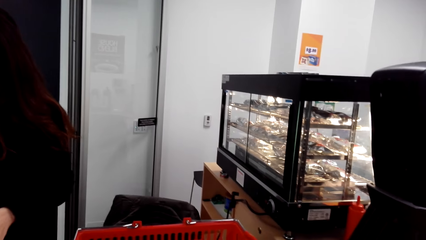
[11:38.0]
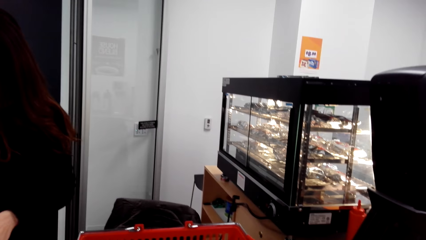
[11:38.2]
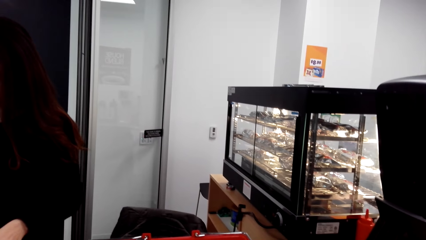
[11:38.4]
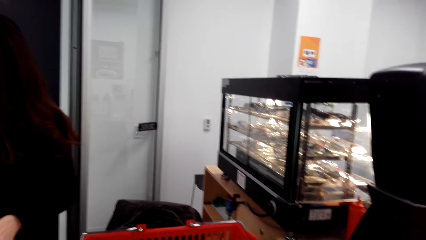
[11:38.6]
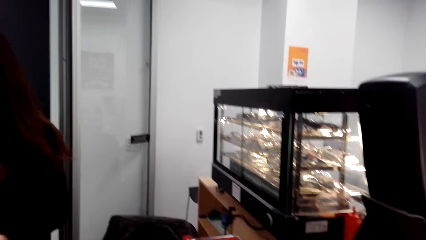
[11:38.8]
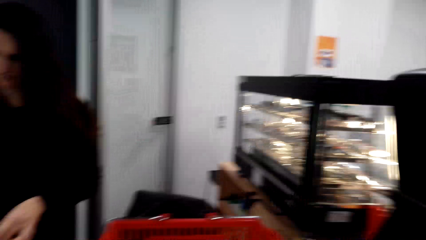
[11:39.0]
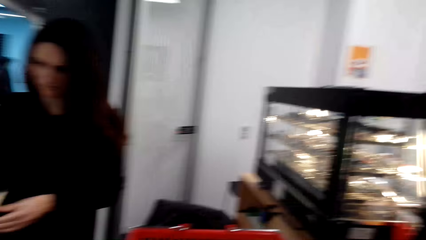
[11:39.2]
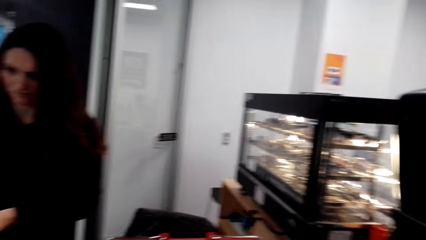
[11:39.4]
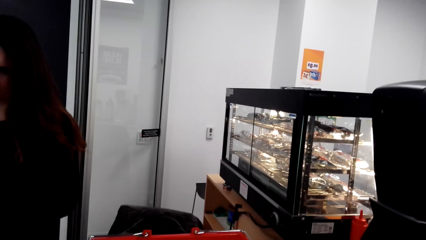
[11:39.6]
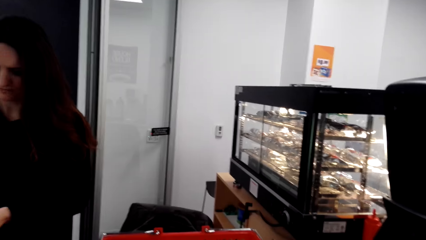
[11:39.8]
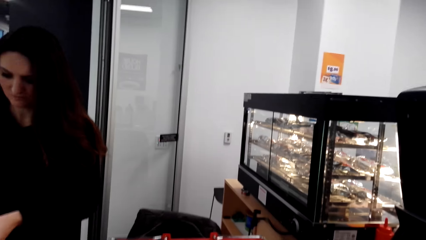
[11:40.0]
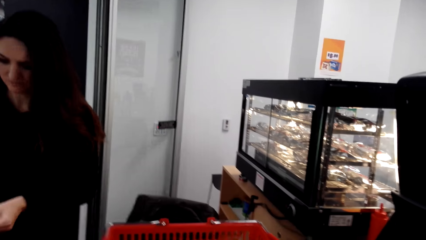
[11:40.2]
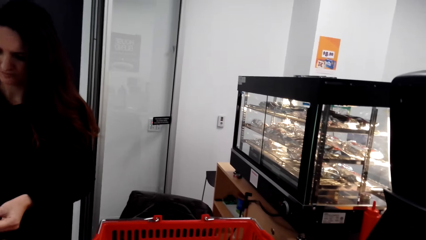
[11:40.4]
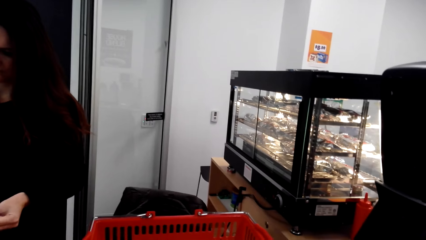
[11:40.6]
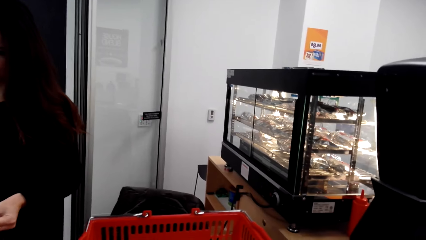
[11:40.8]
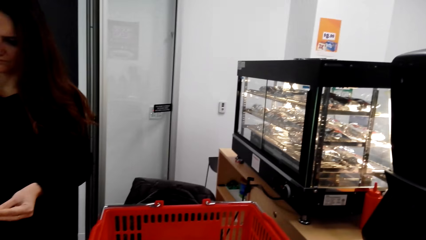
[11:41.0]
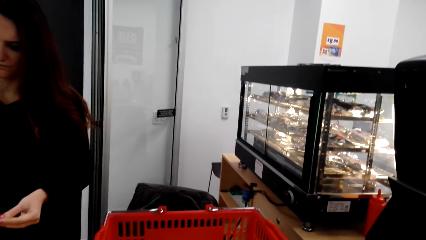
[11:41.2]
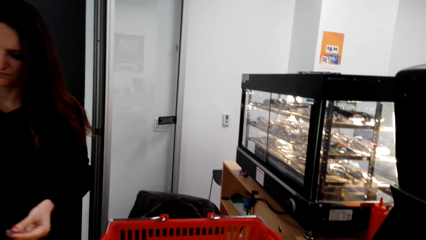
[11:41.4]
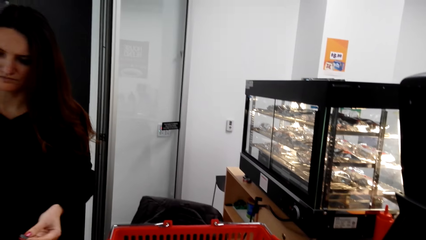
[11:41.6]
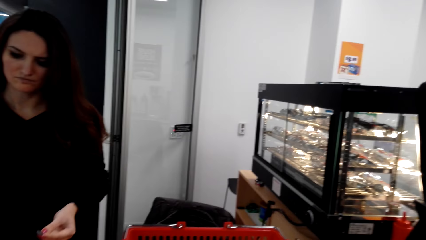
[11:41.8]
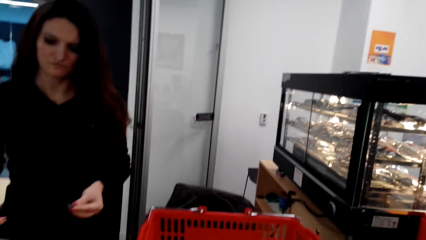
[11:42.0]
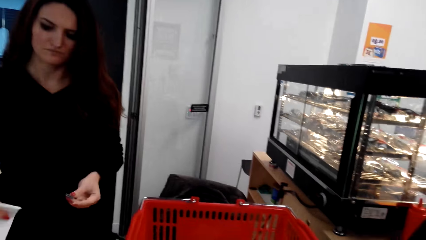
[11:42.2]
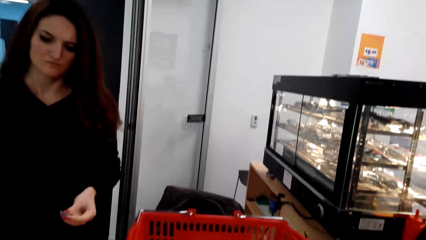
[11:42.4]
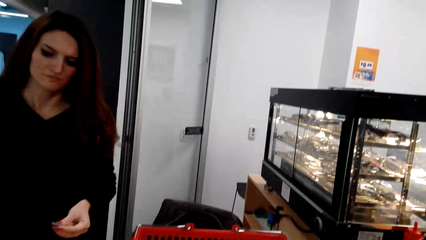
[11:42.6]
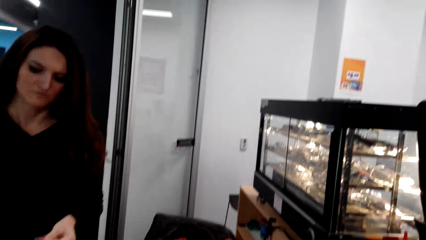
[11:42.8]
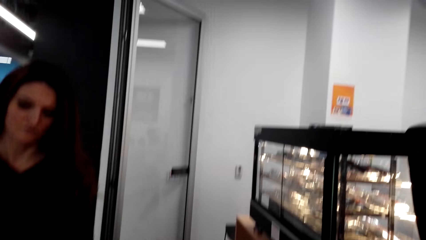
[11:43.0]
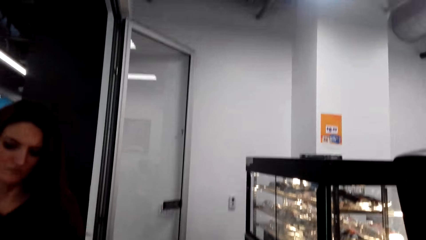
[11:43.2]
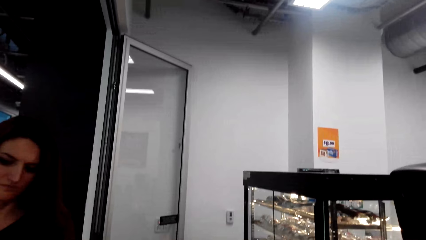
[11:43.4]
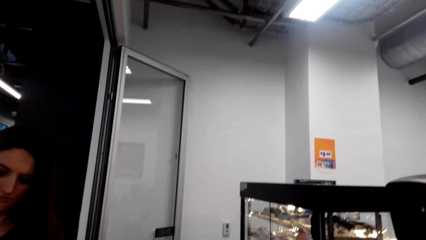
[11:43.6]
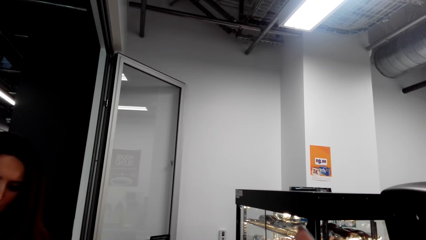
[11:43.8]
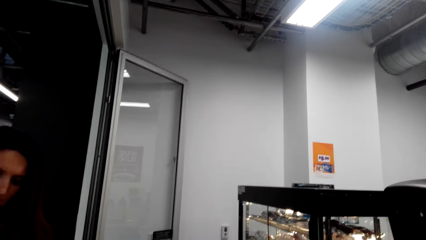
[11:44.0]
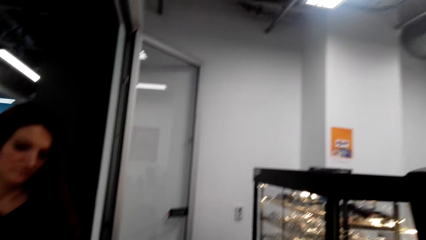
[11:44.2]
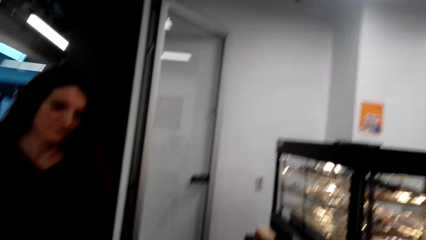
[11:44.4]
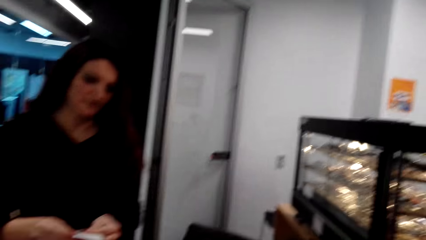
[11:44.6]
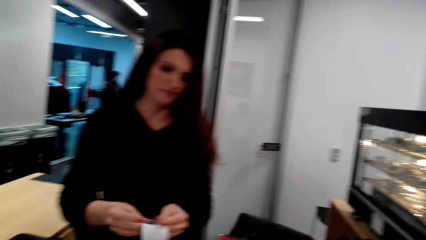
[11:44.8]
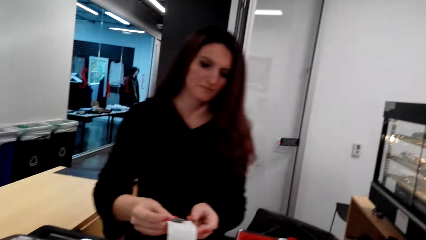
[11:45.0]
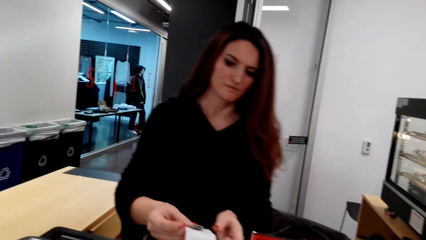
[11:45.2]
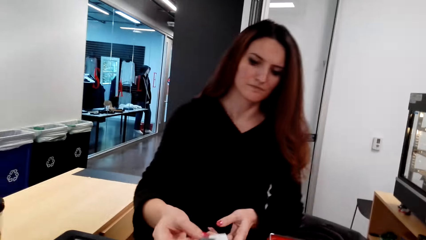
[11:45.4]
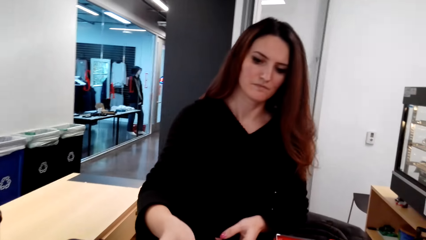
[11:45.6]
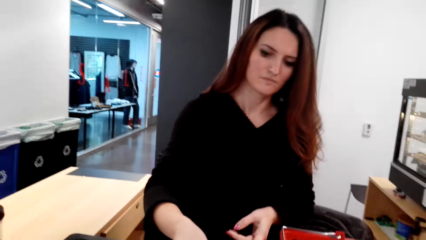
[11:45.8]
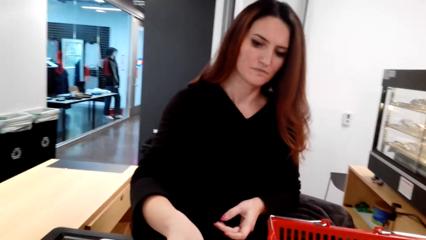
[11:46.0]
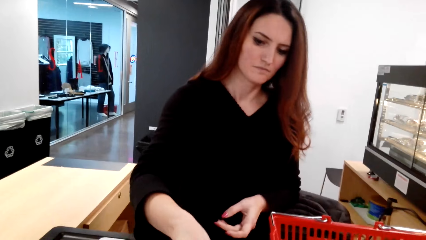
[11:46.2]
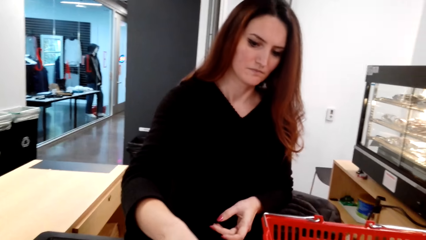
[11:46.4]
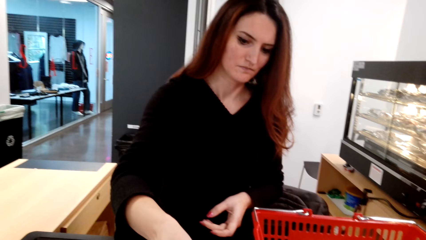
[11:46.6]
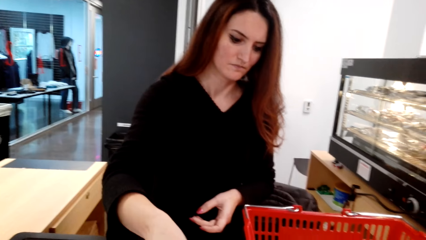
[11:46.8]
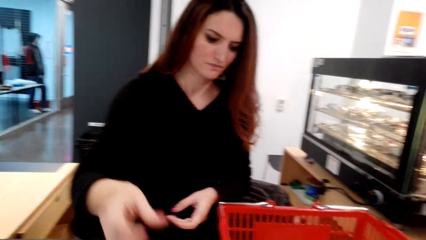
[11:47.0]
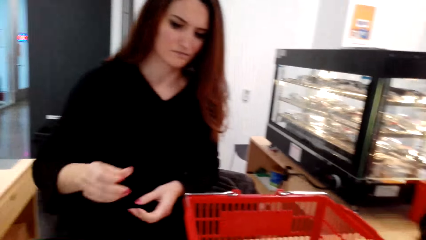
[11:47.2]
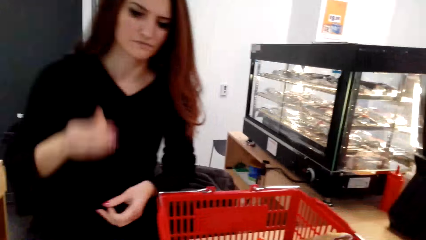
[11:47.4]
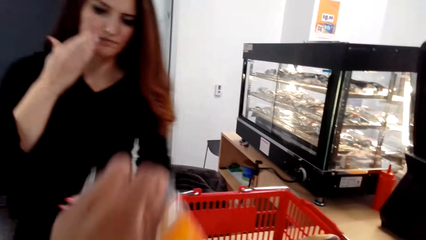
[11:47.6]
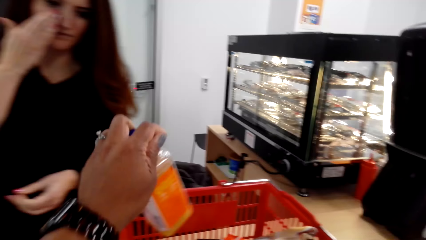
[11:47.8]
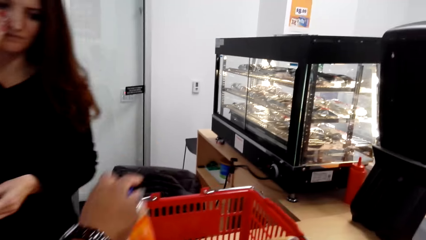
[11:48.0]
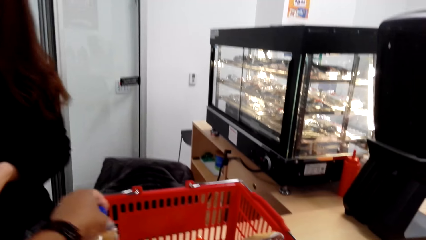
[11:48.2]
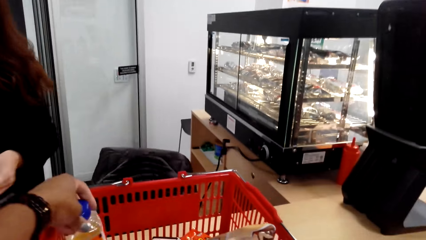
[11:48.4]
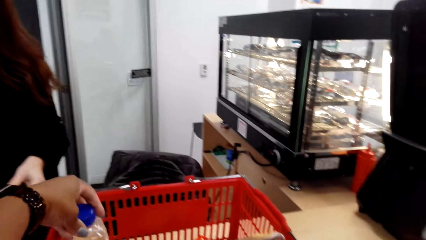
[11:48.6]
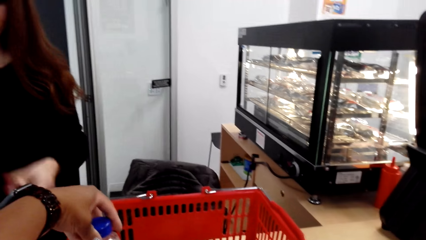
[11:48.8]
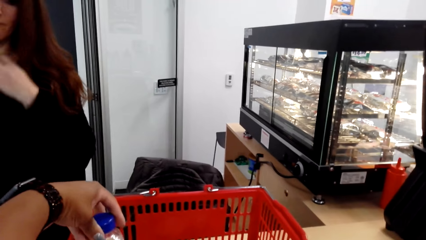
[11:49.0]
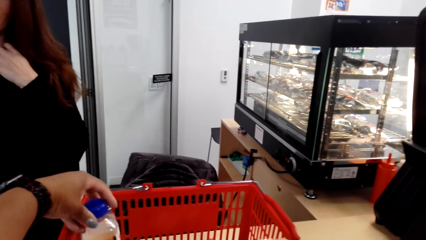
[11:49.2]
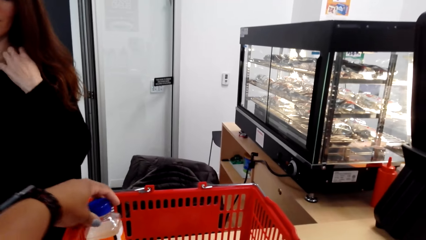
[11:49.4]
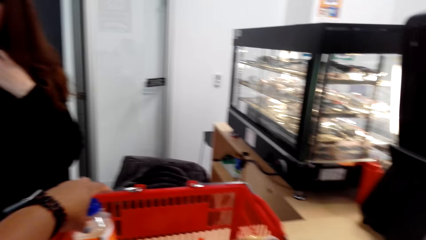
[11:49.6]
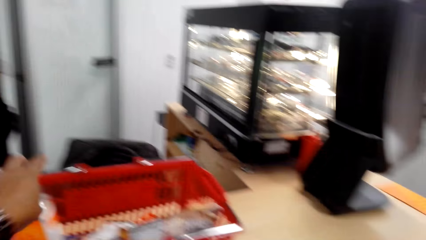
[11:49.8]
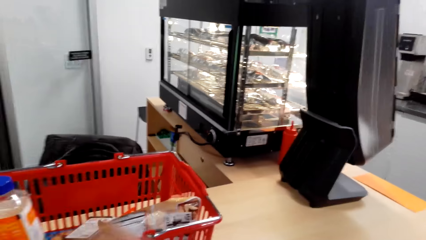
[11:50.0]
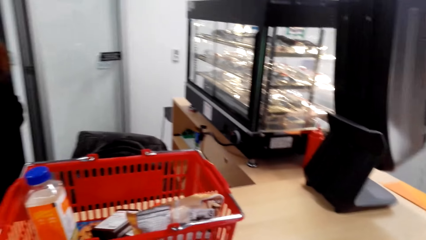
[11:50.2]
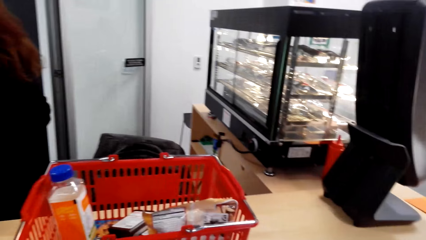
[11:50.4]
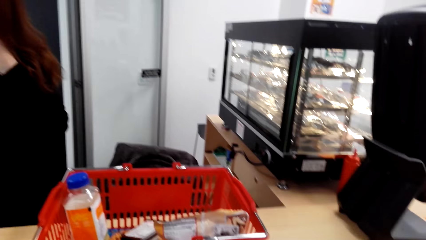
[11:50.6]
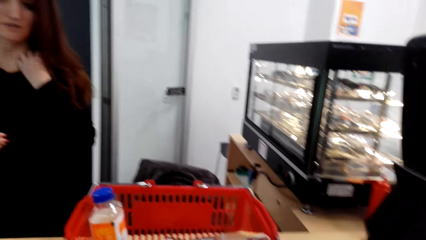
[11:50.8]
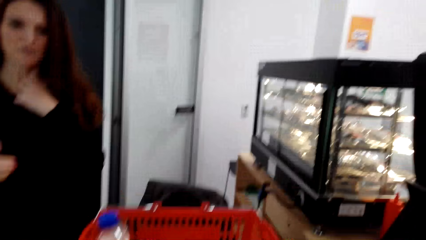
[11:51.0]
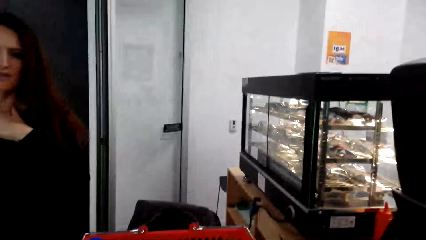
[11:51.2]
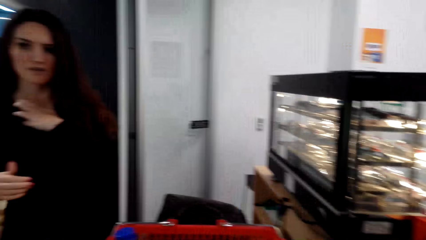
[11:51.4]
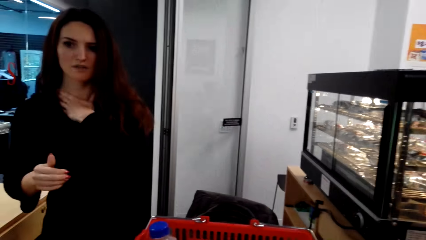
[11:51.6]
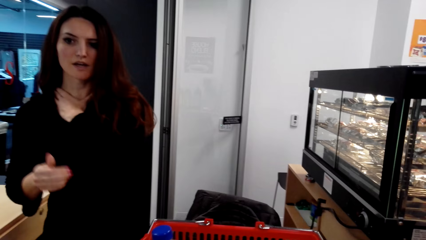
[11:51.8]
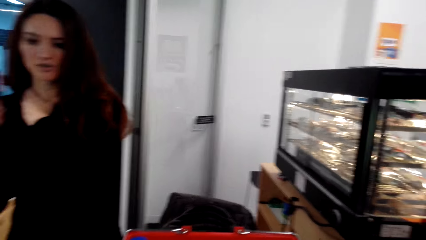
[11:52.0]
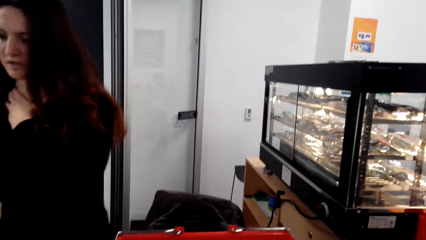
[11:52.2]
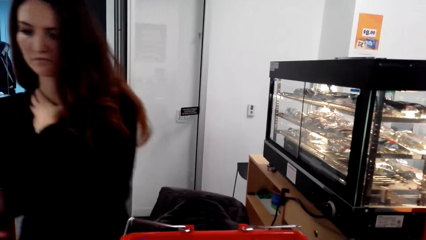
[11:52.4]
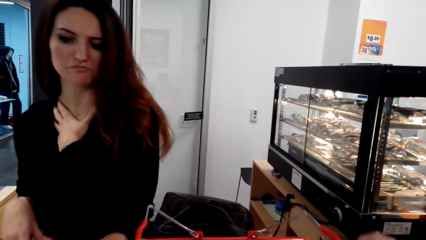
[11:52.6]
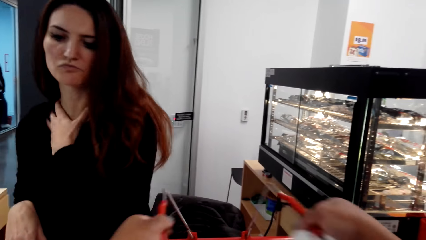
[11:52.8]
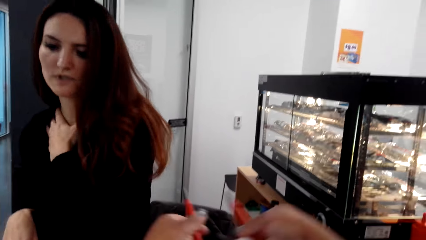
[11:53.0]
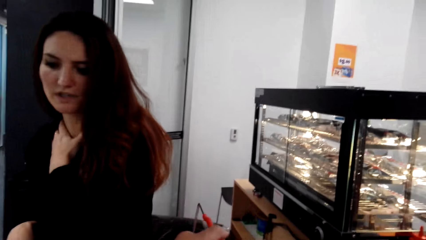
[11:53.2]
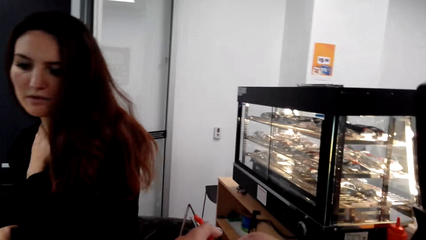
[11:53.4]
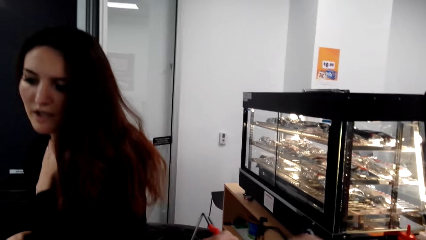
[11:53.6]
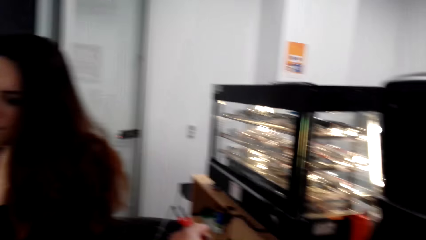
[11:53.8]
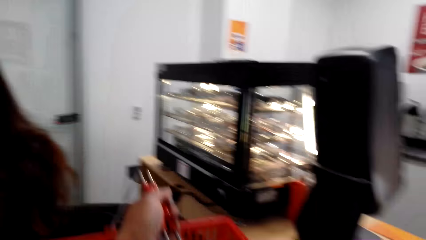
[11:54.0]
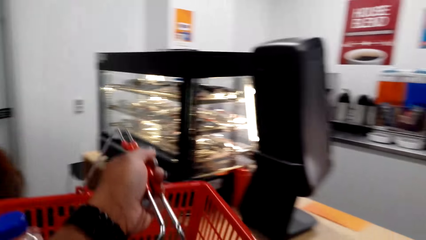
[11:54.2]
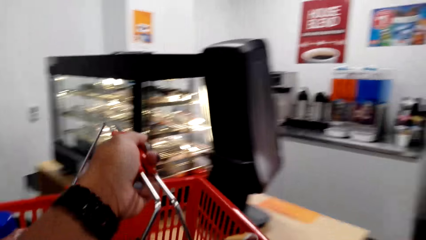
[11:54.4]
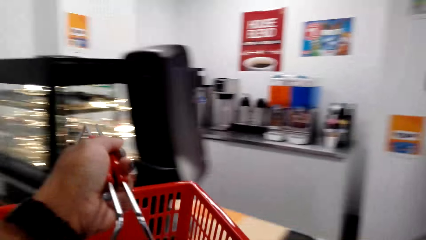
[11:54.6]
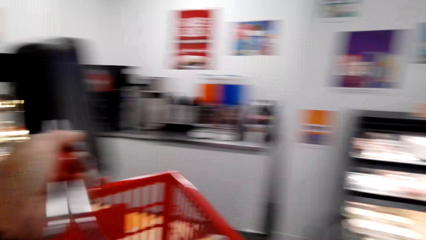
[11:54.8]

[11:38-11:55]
A lady stands at the counter. The lady hands the change to the camera wearer. She scratches her face. The camera wearer puts the bottle back in the basket. The lady touches her neck, moves her hand and rubs her neck. The camera wearer carries the basket.
